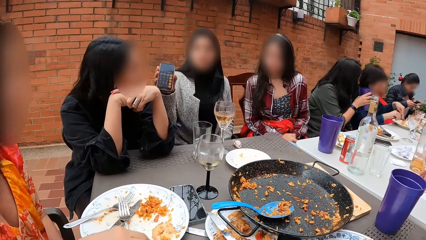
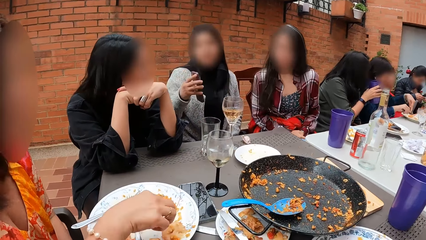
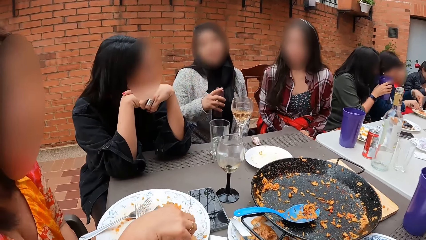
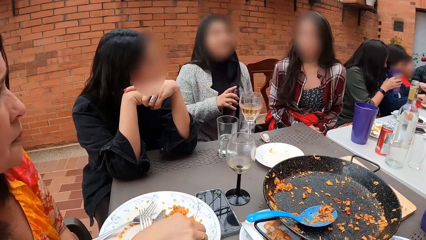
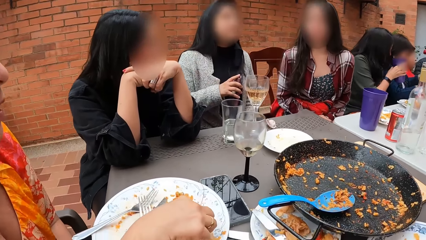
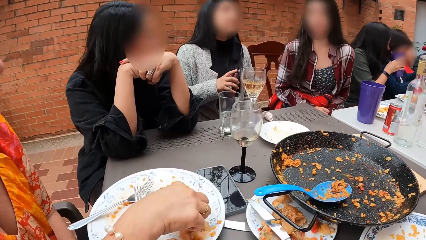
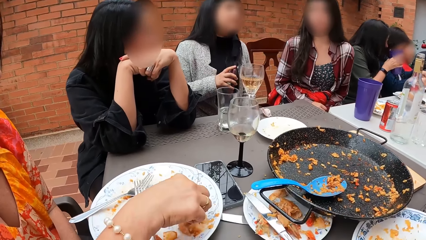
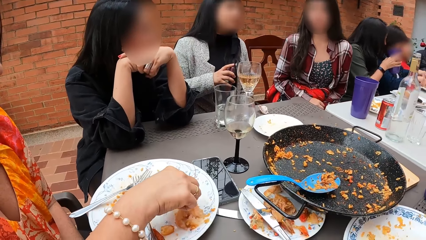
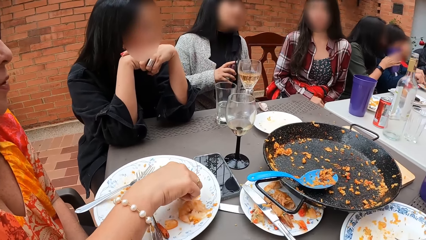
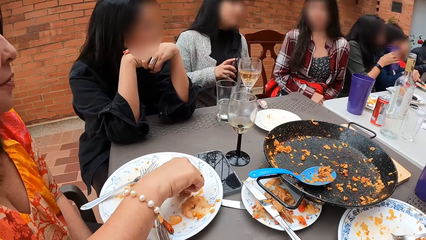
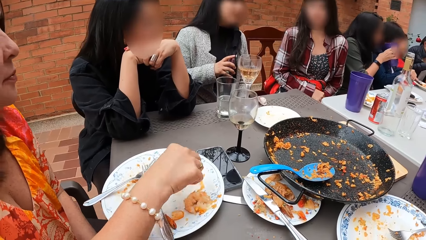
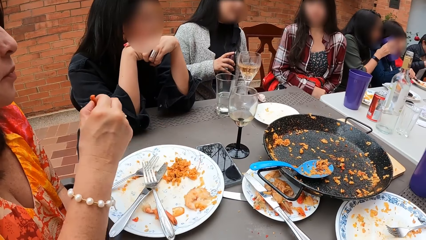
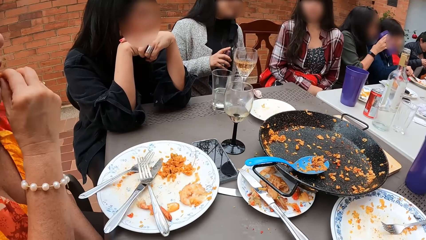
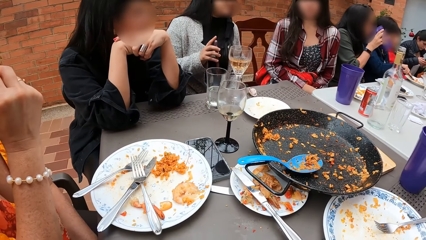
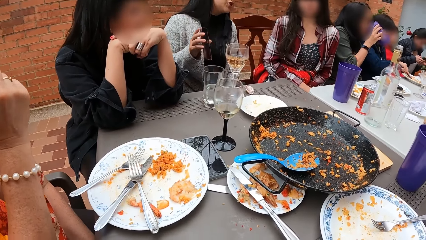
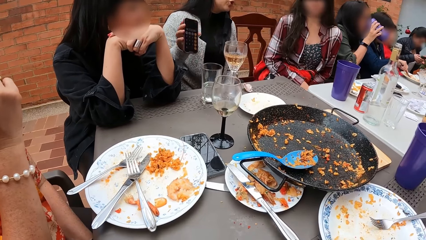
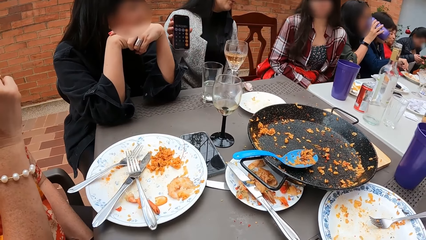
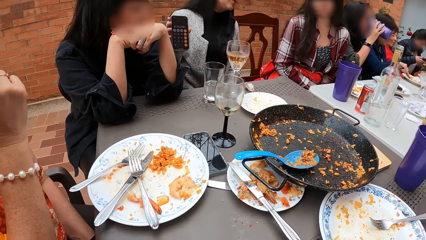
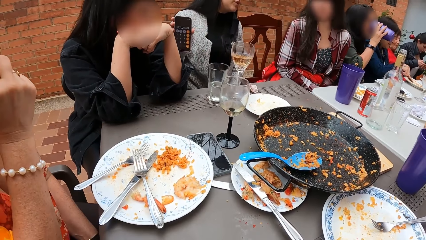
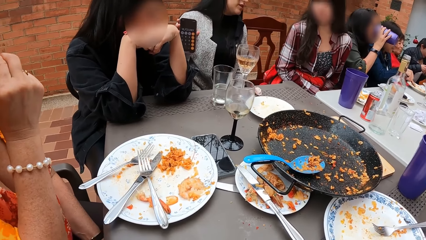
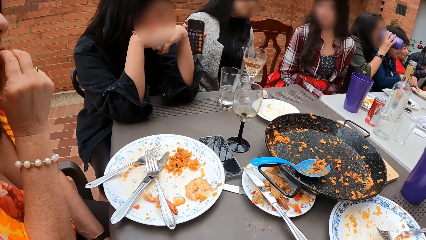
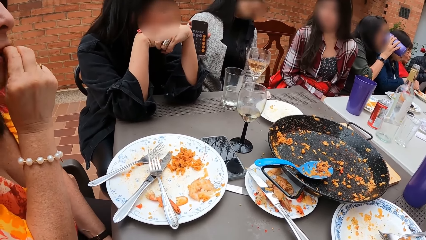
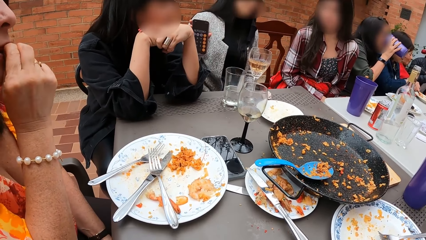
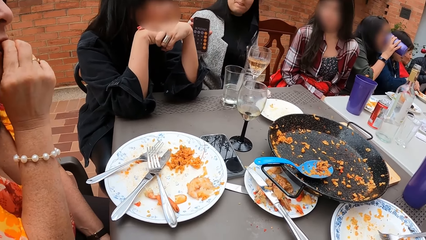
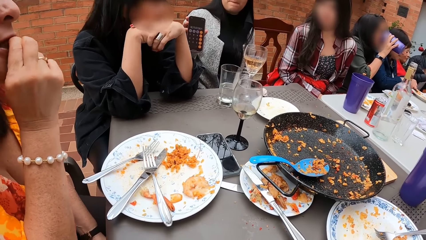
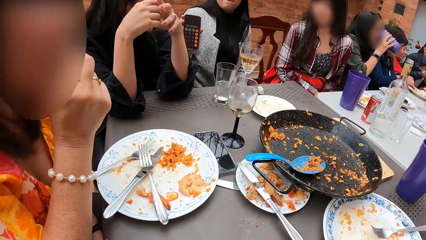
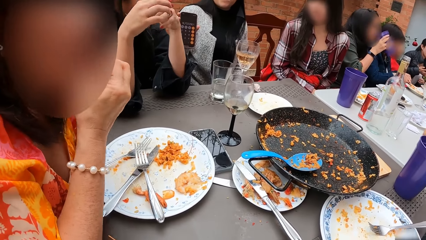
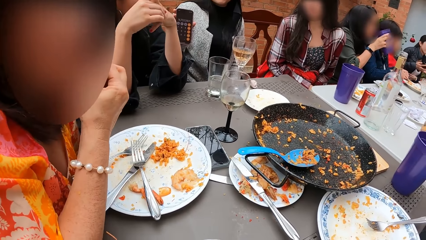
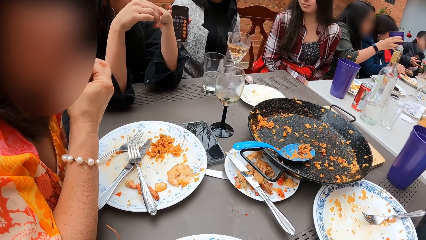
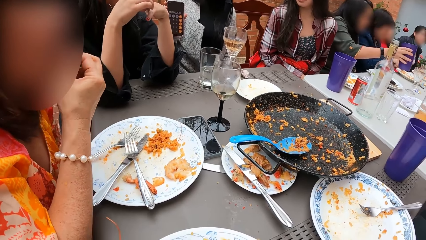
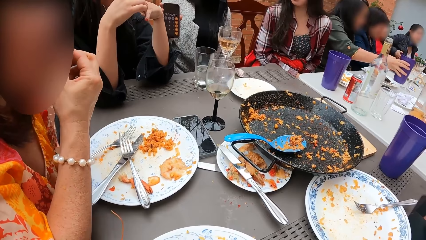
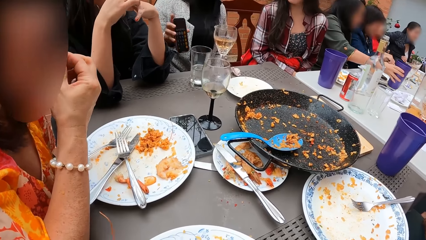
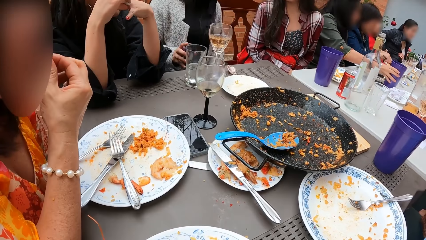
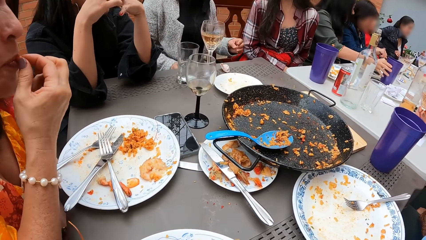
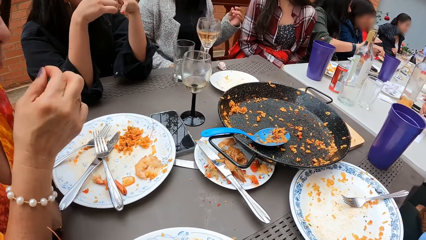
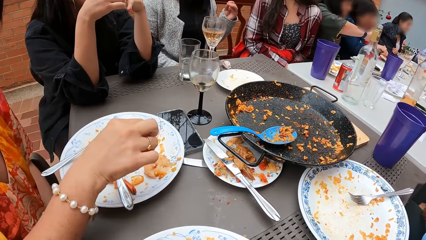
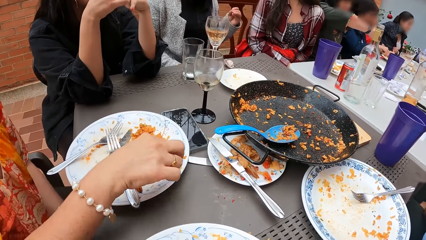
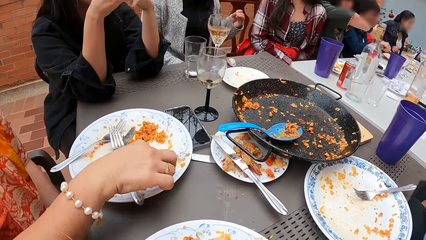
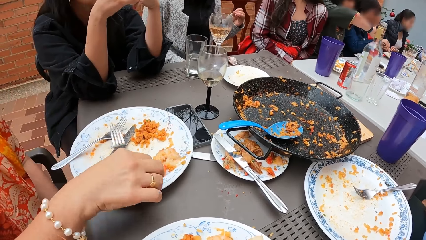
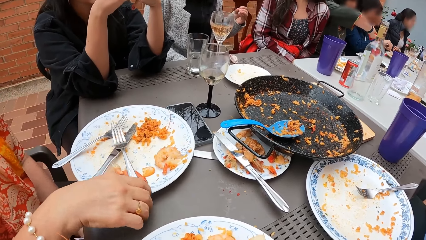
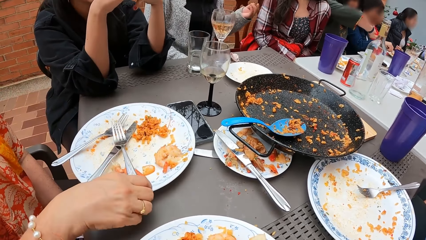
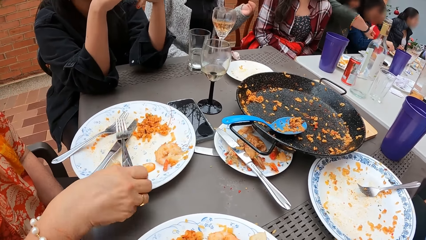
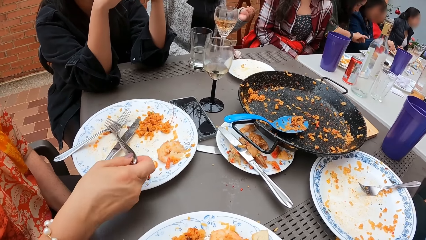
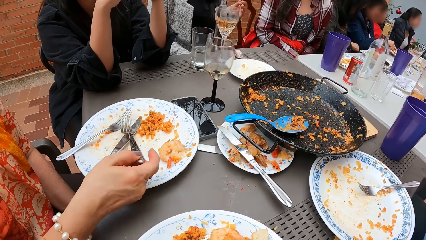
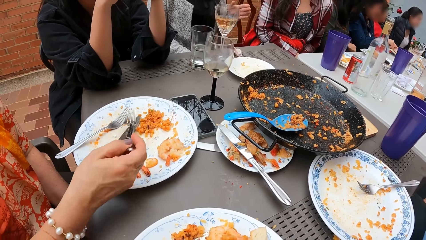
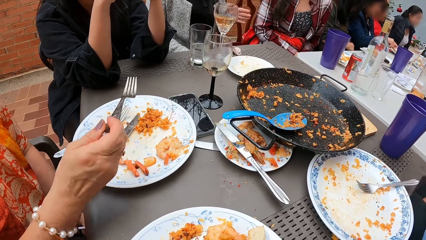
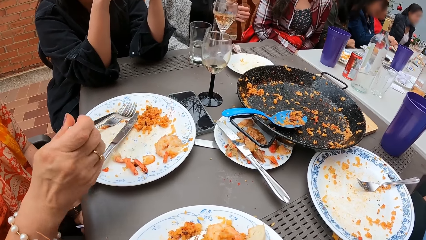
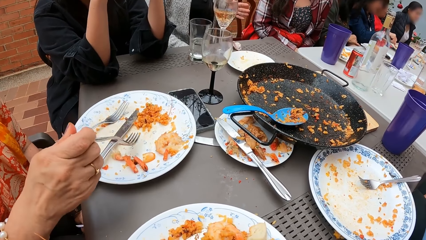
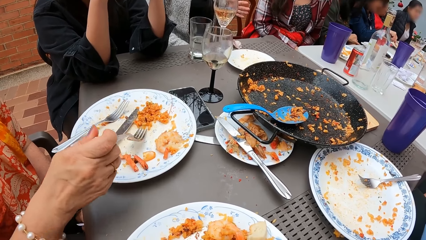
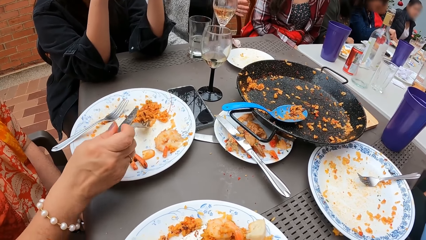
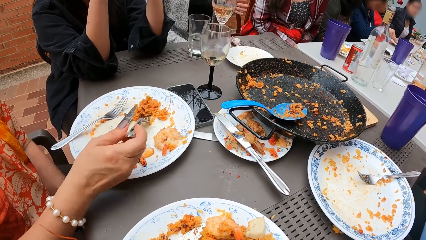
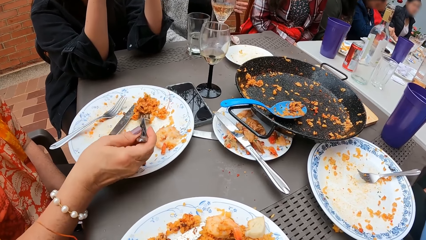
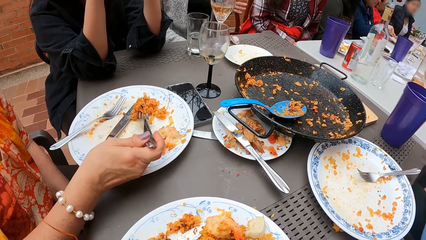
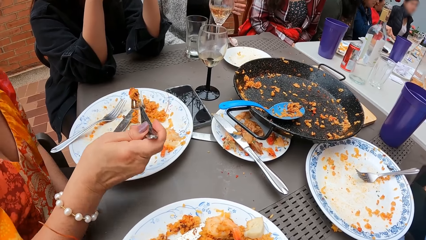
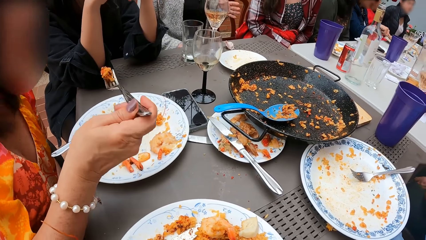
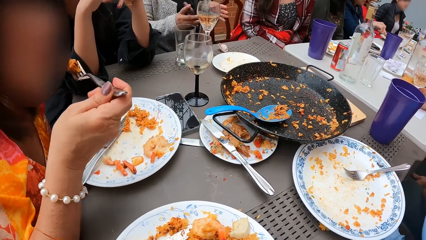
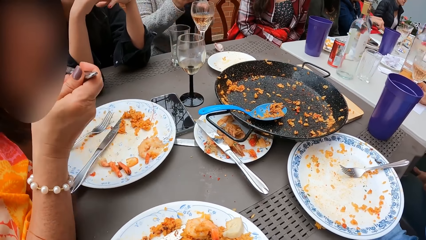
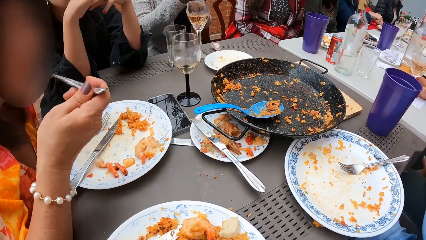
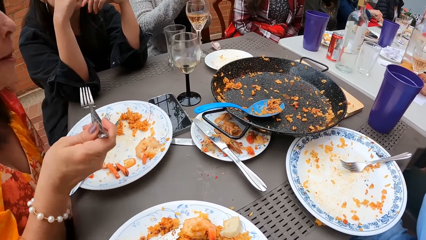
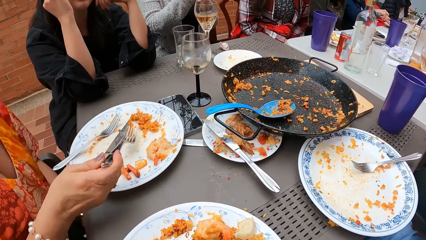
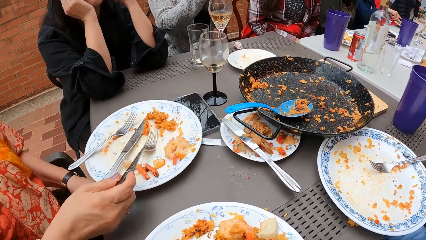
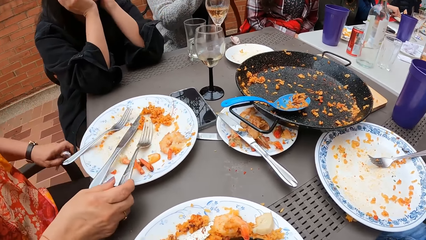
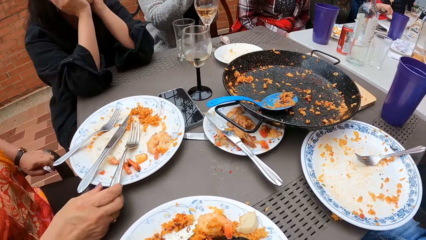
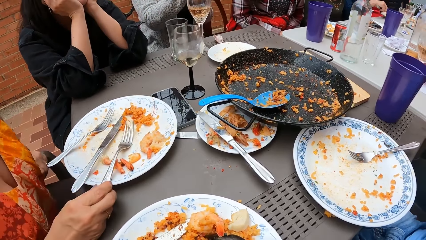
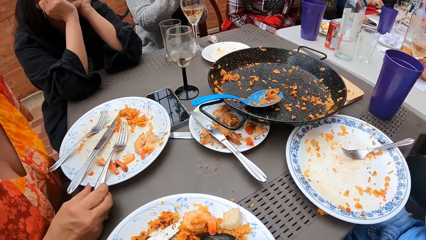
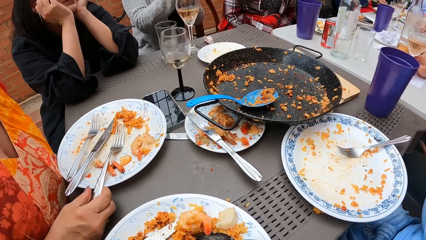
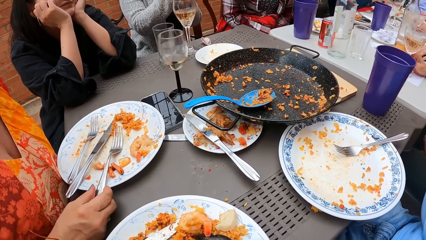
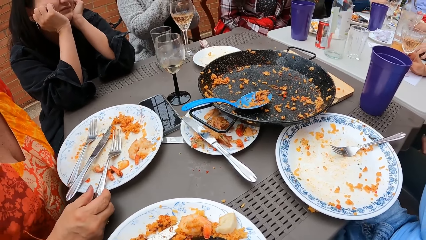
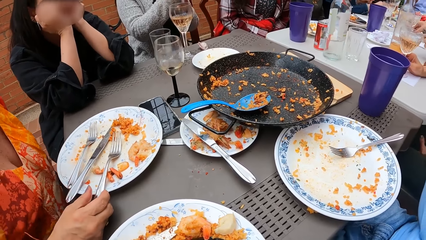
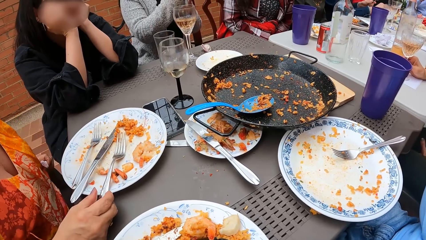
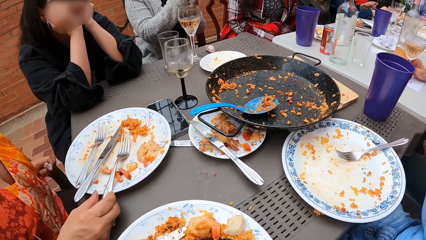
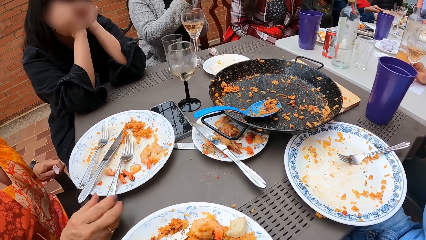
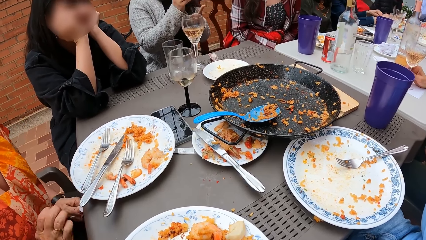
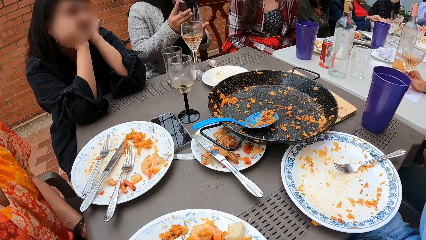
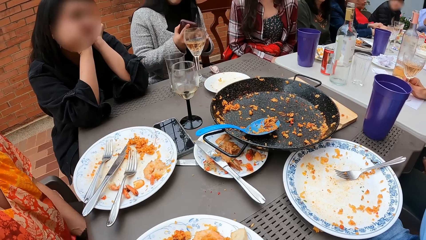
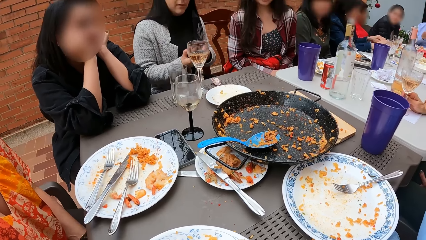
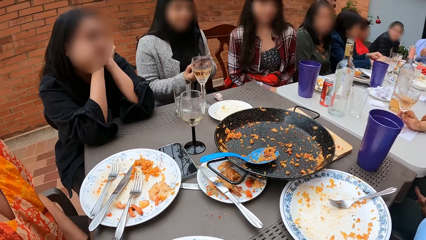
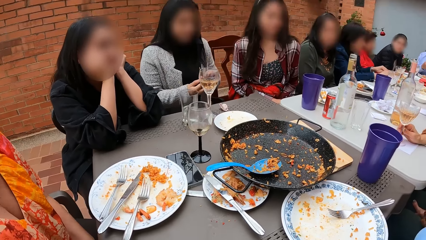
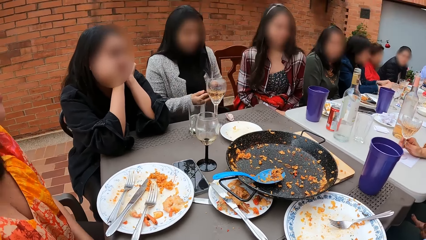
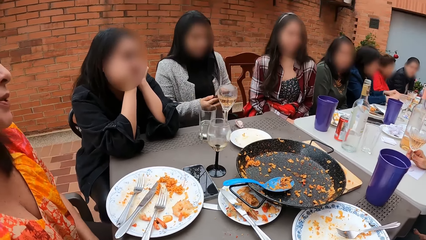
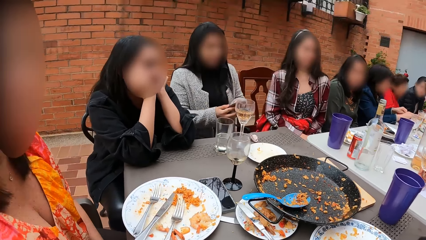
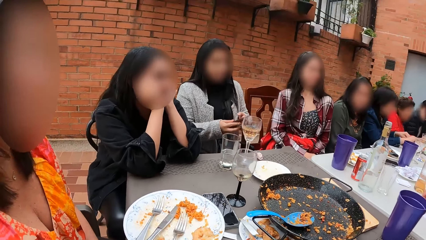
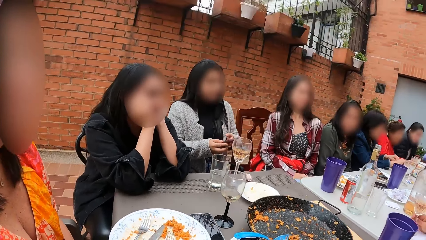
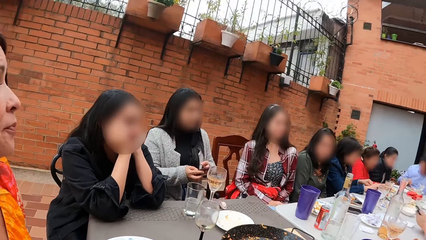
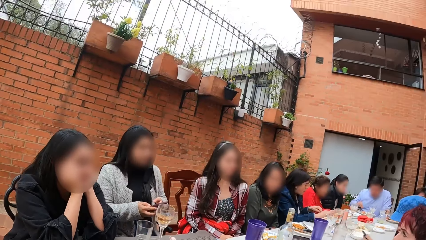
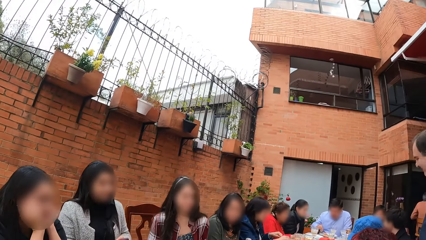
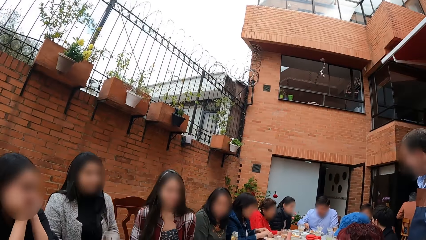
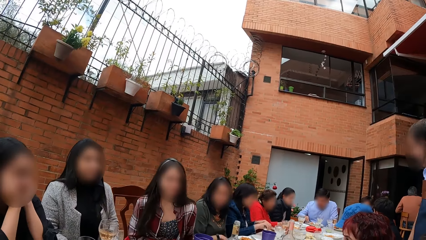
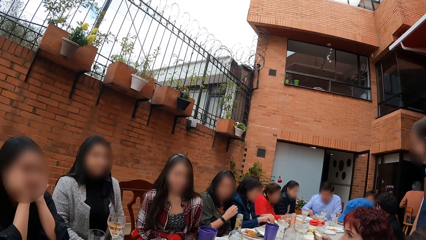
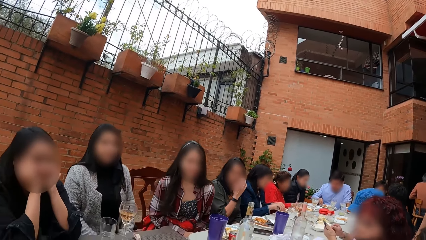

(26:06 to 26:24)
A lady shows her phone with the right hand. A woman picks food with the right hand from the plate. The woman eats the food from the plate with her right hand. The lady shows her phone with the right hand. Another lady places both hands on the table. The woman eats food from the right hand. The first lady holds the phone in the right hand. The woman drops the food on the plate with her right hand. The woman picks up the fork from the plate with her right hand. The woman eats the food from the plate with the fork in her right hand and picks food on the plate with the fork. The woman drops the fork on the plate with her right hand. The woman moves on the chair. The other lady supports her face with both hands on the table. The first lady holds the phone with both hands.
